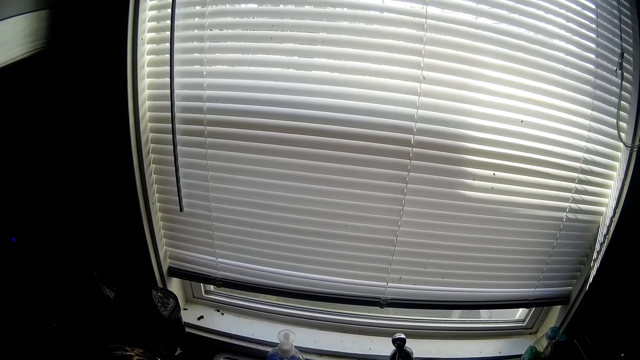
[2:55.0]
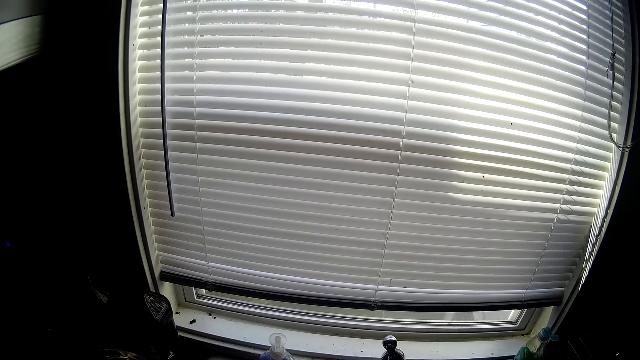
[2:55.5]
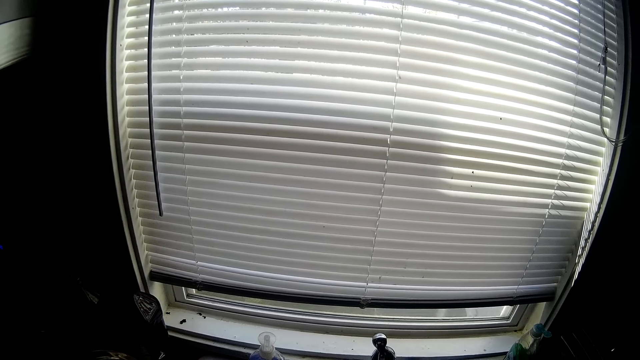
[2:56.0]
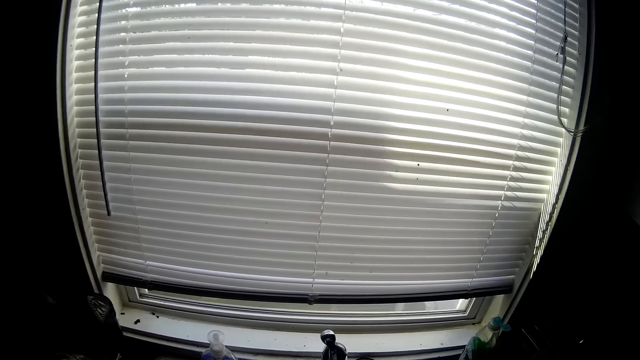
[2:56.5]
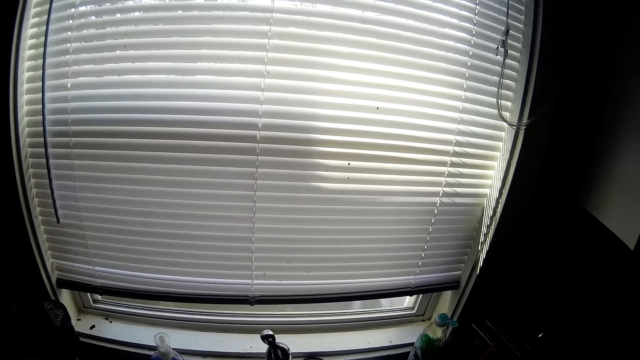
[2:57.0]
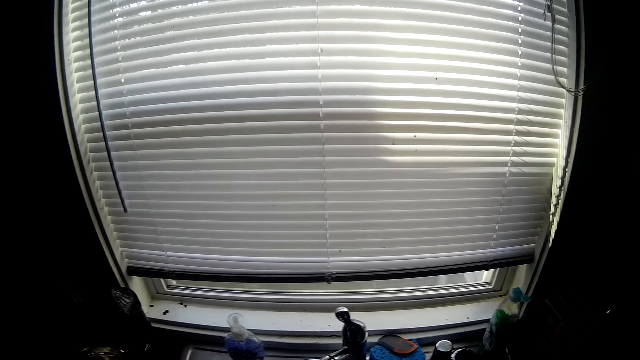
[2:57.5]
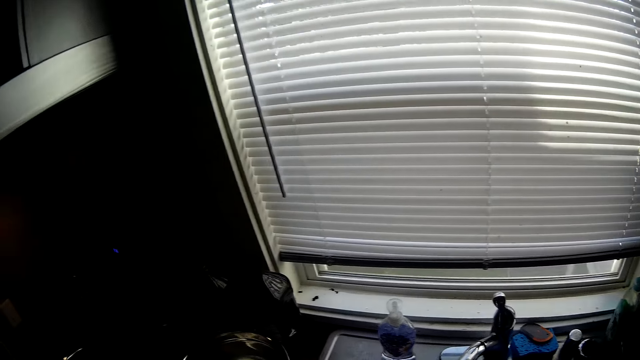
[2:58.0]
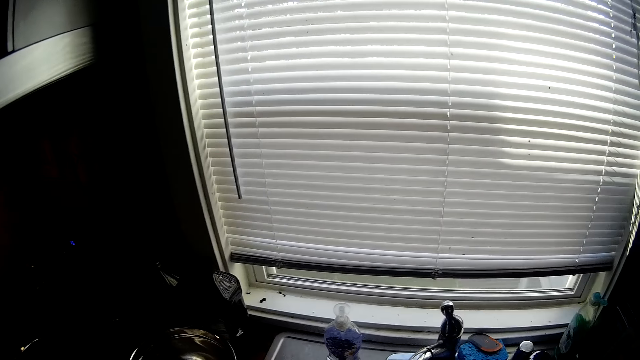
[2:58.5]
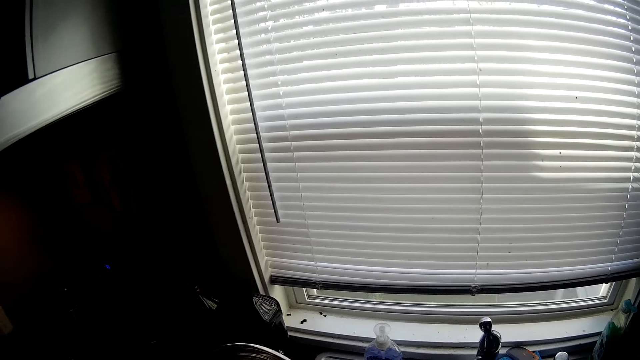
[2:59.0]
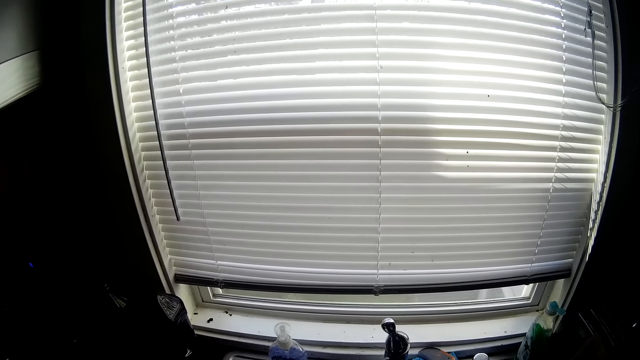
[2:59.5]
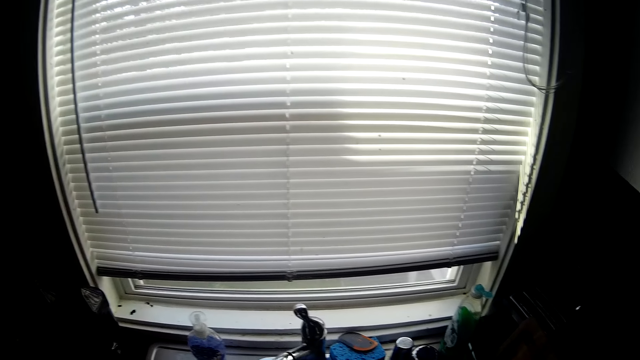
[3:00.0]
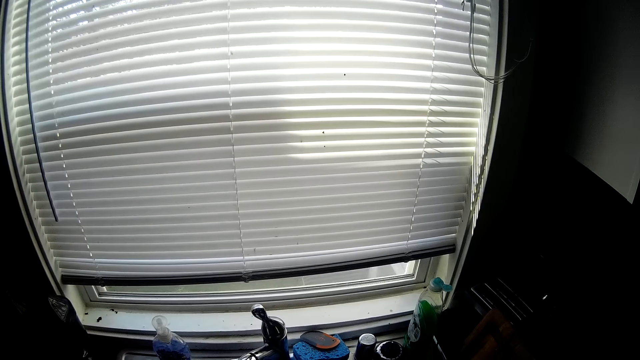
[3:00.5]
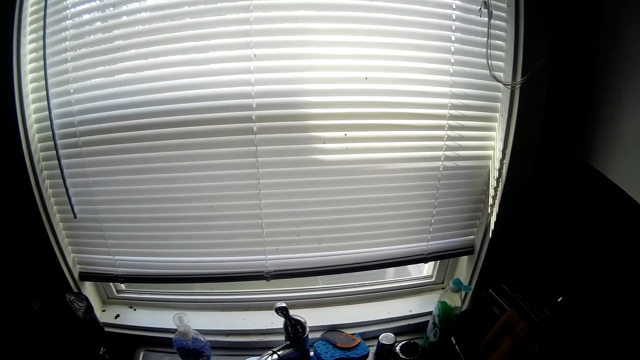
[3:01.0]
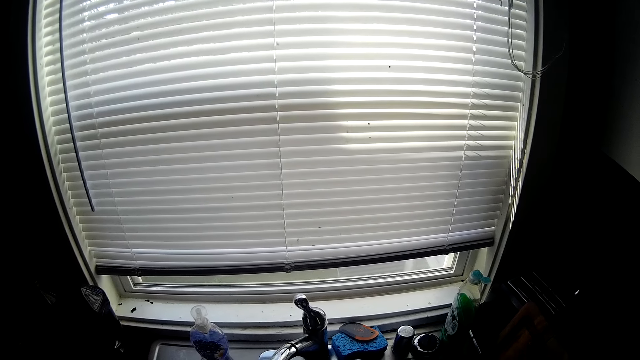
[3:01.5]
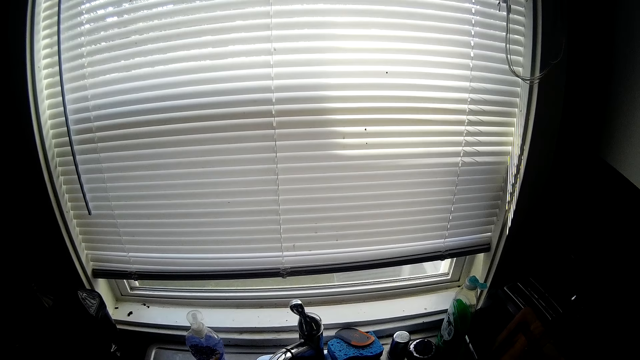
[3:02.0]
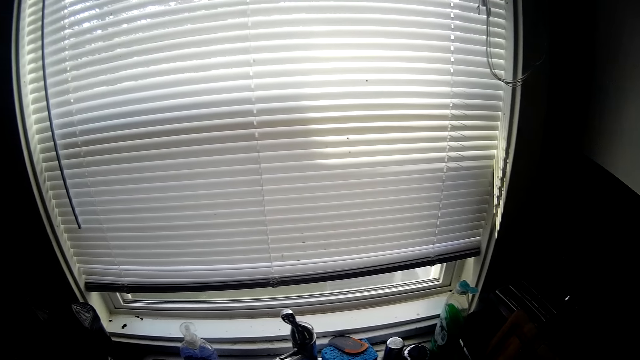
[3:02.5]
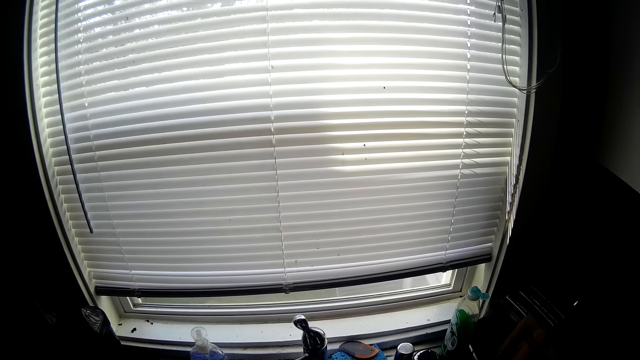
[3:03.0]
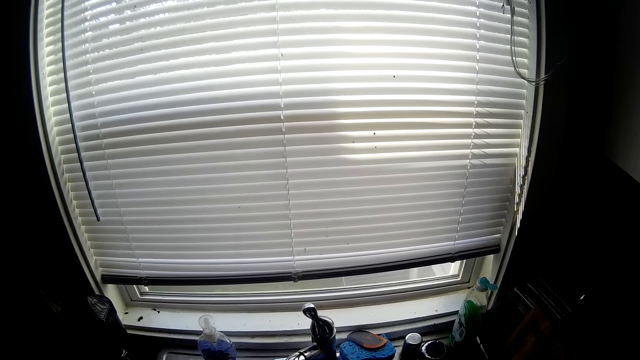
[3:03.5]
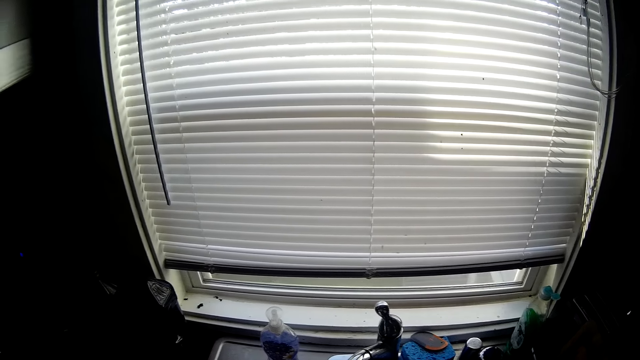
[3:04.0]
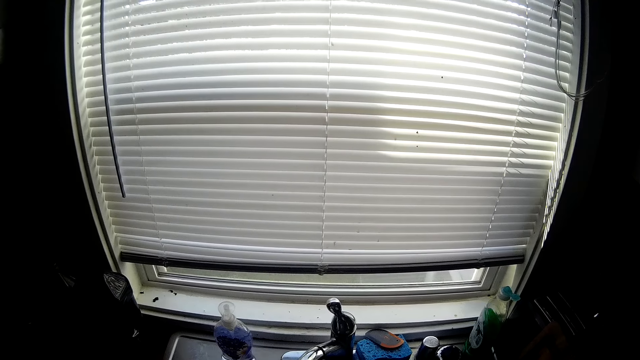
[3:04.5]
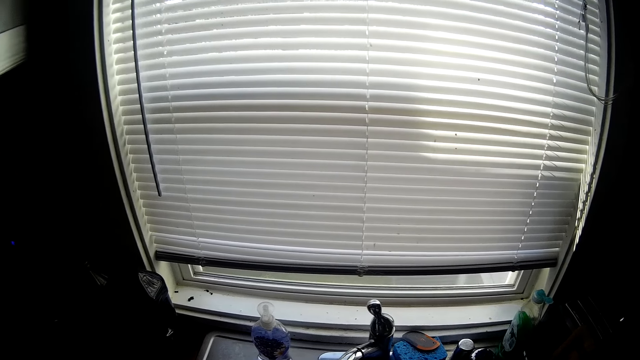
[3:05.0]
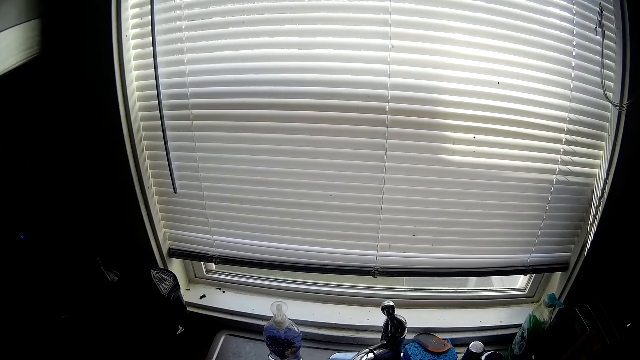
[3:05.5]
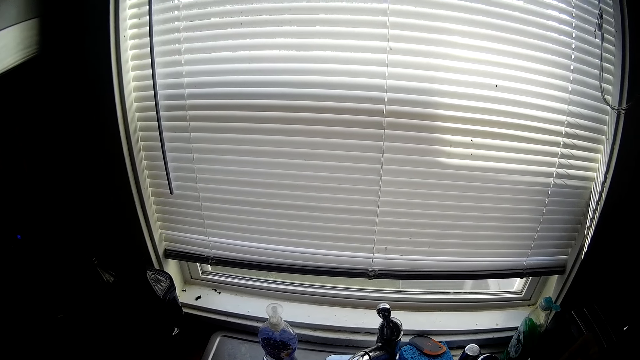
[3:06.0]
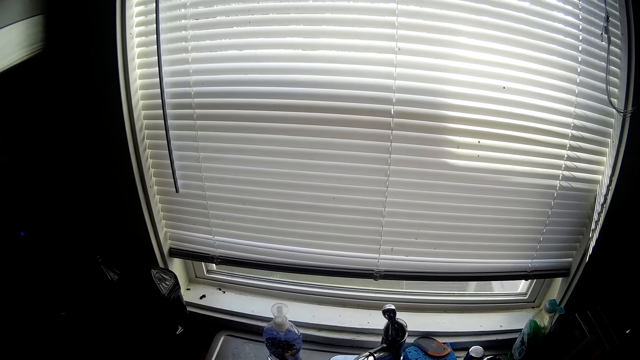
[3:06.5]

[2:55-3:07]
The camera wearer uses water from the tap.

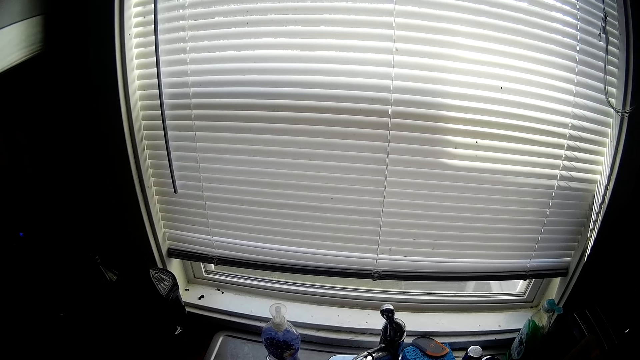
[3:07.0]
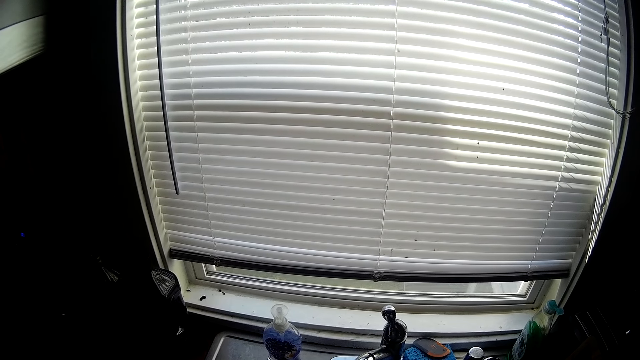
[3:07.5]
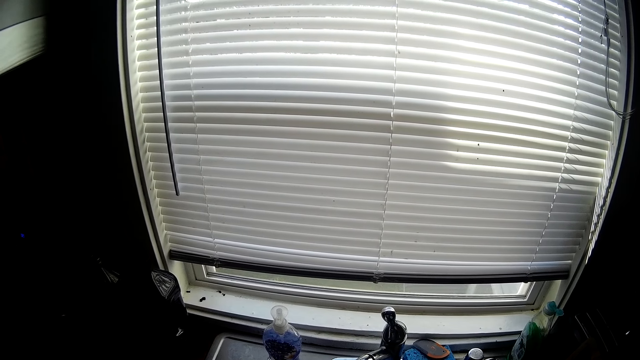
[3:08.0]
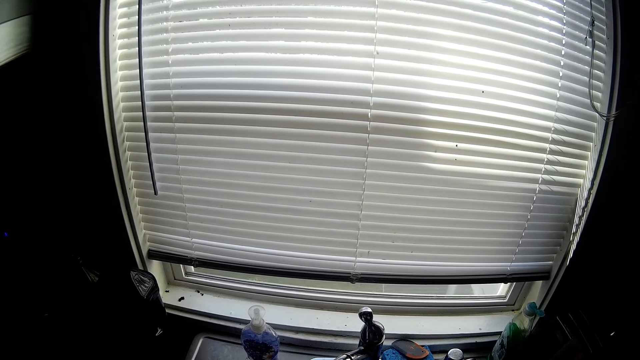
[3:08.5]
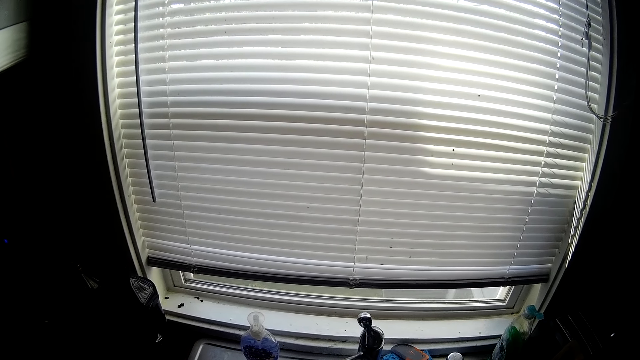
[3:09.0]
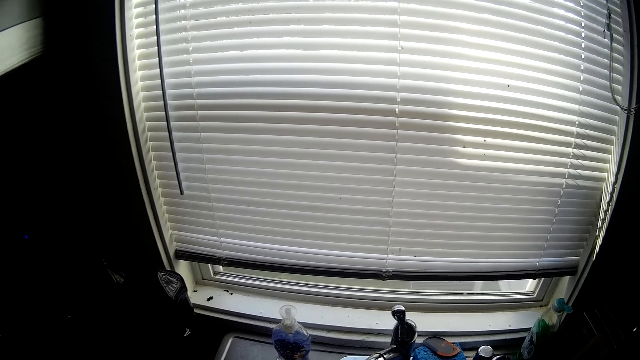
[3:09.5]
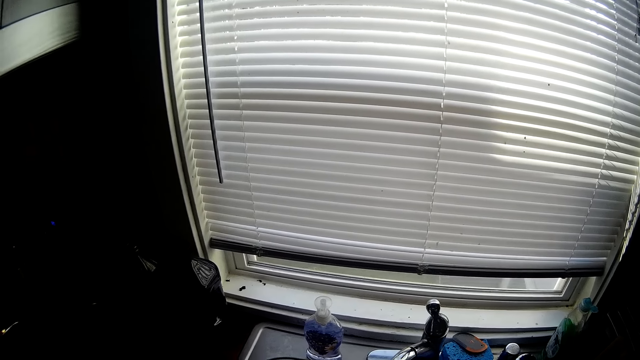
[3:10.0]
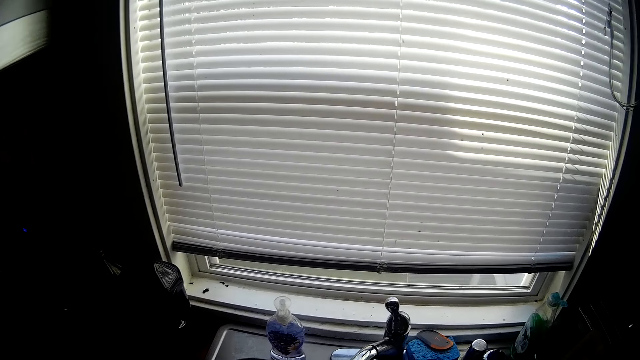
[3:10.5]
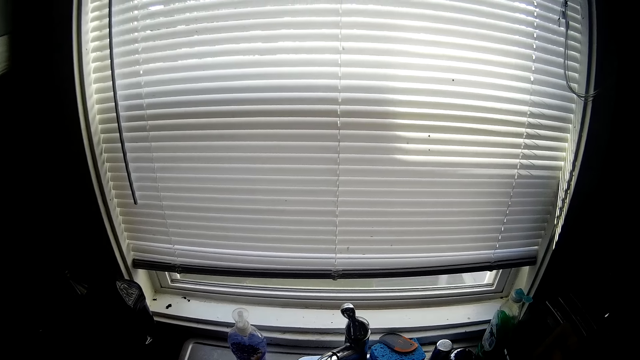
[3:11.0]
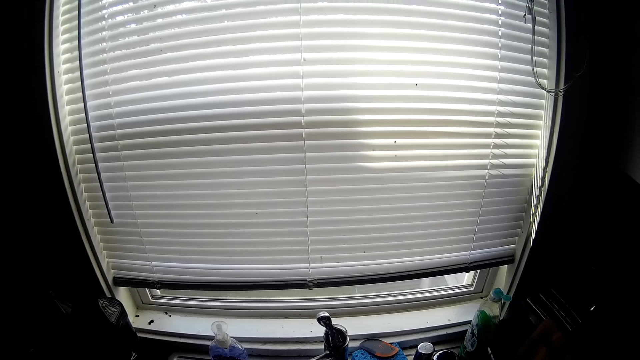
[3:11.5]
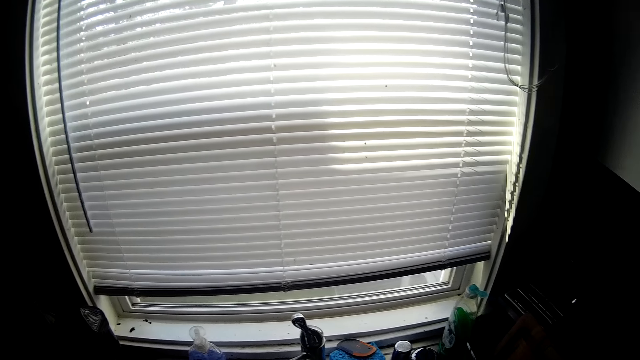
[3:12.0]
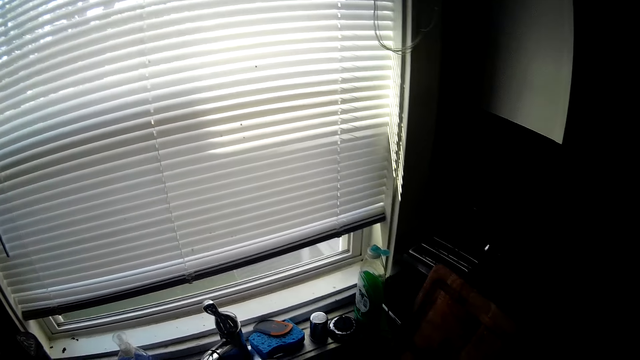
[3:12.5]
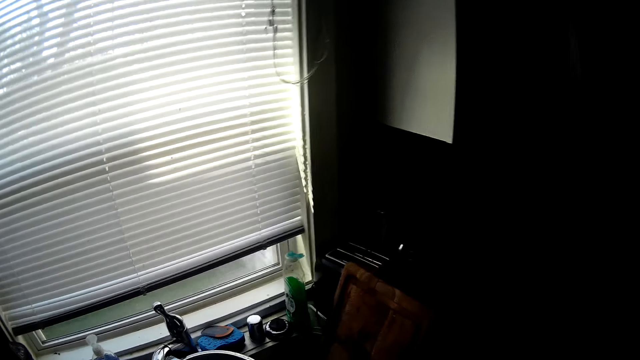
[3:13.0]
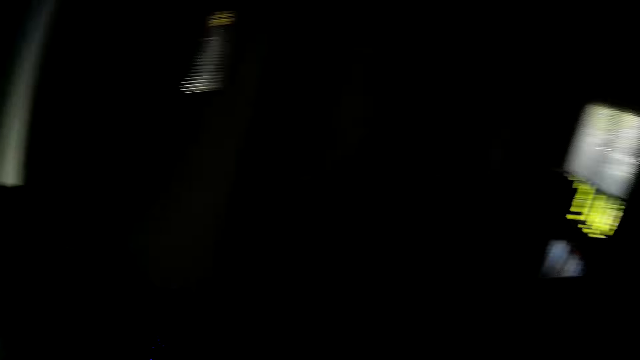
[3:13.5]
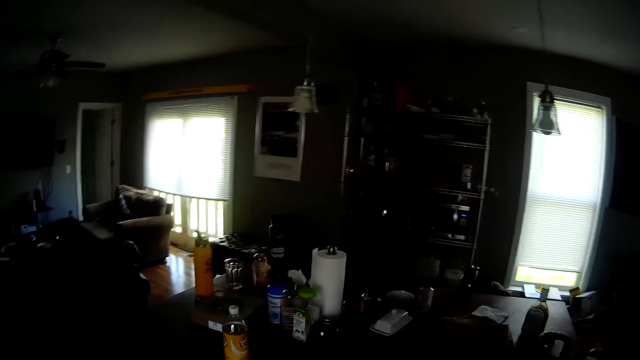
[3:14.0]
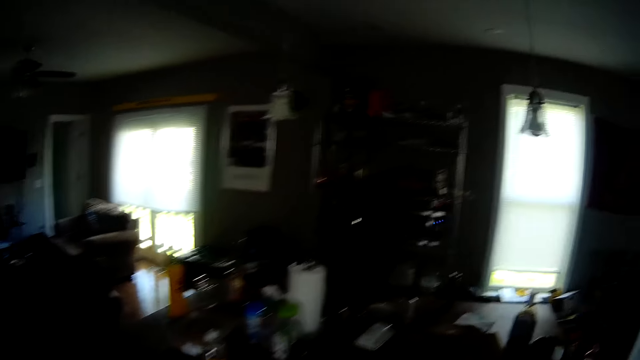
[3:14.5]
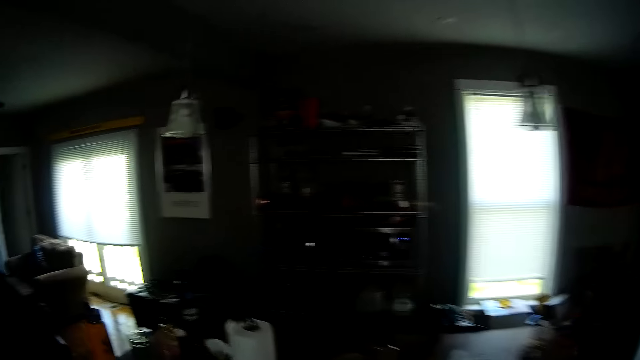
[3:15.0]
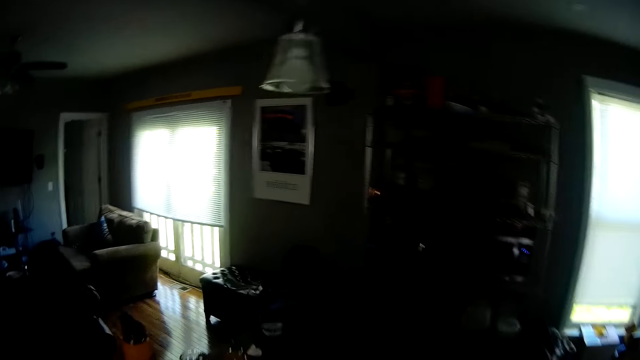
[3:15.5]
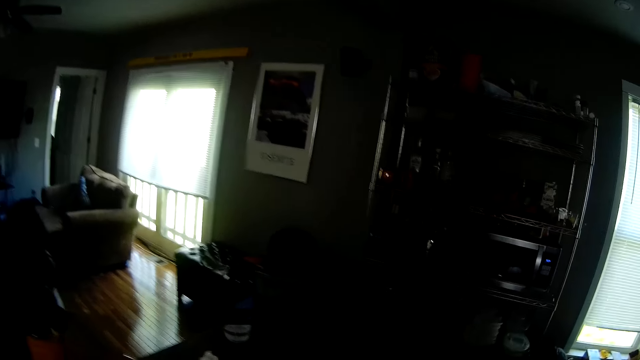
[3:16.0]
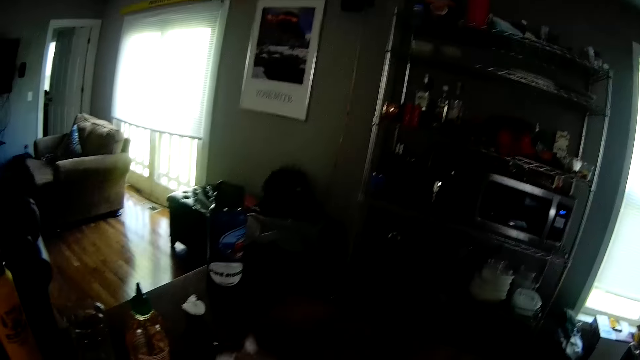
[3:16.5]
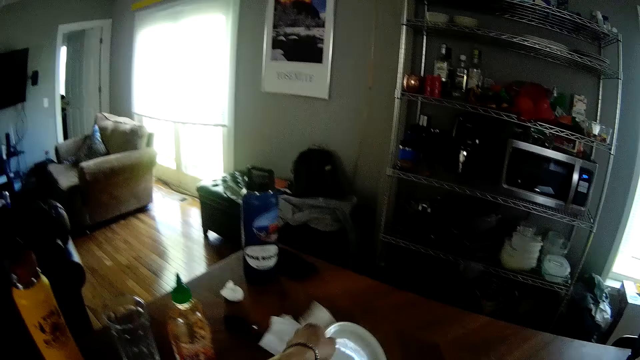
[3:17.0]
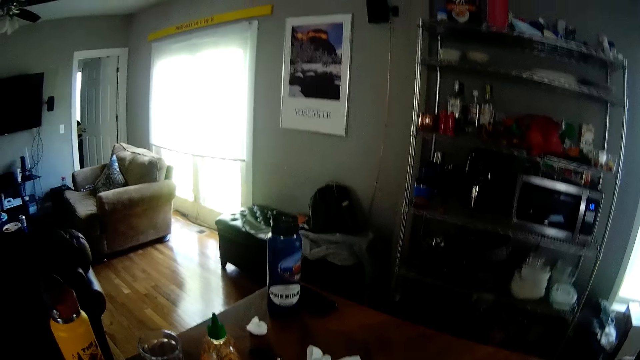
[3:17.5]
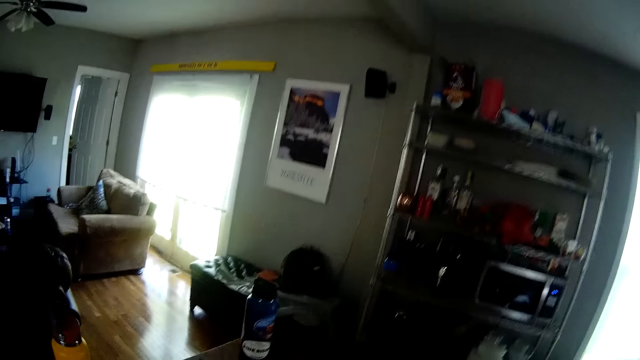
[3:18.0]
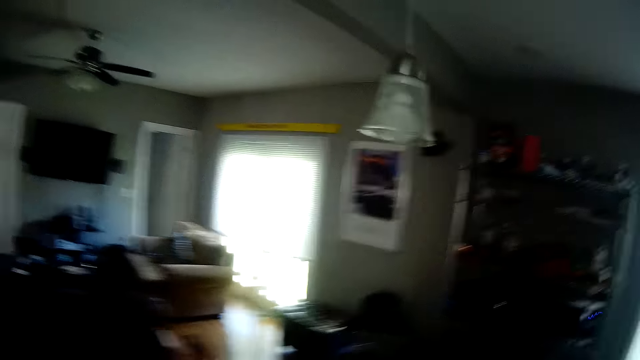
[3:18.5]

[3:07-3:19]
The camera wearer walks towards the table. He picks a plate from the table with his left hand. He clears the table.
